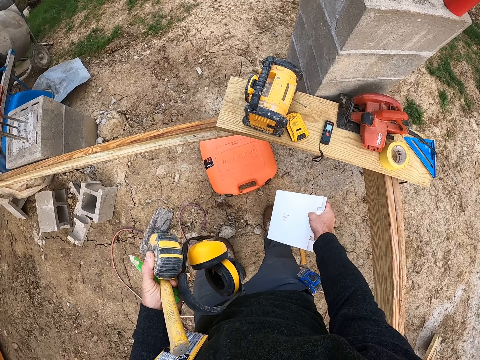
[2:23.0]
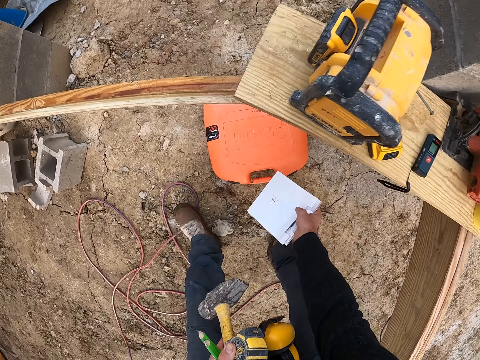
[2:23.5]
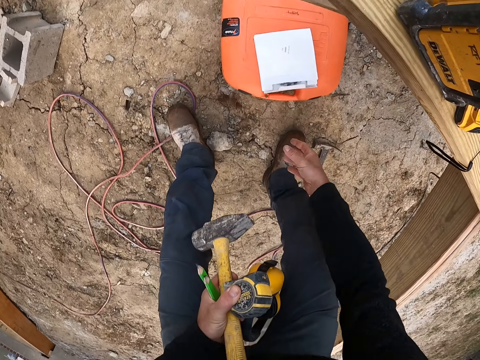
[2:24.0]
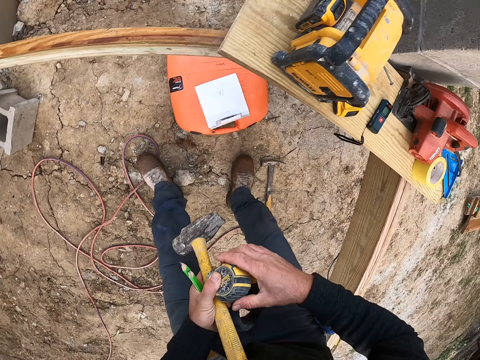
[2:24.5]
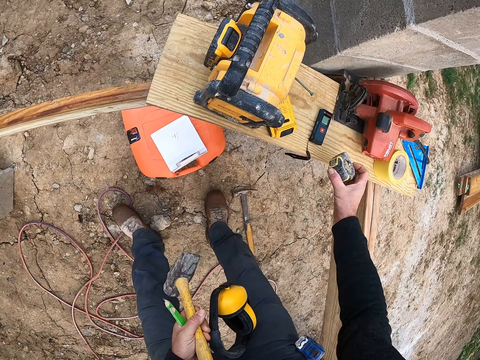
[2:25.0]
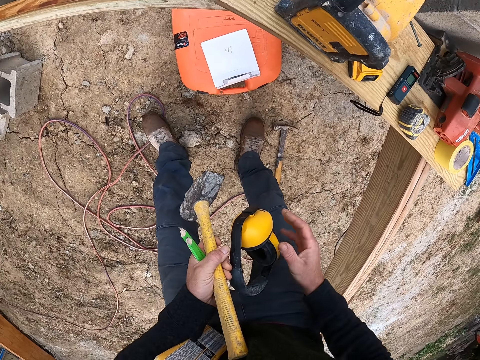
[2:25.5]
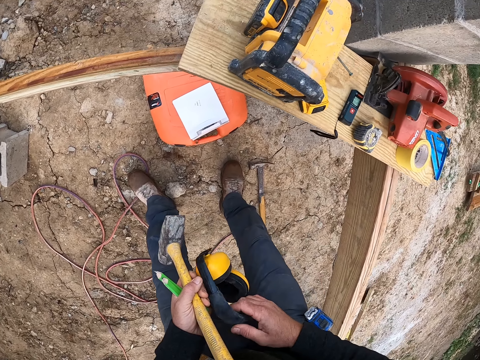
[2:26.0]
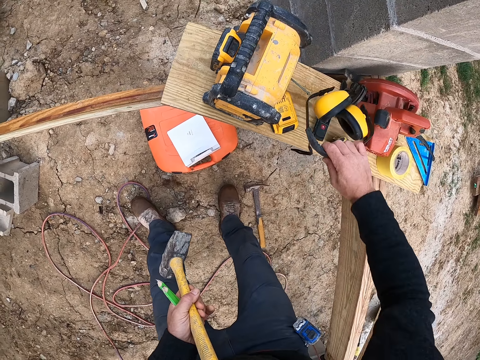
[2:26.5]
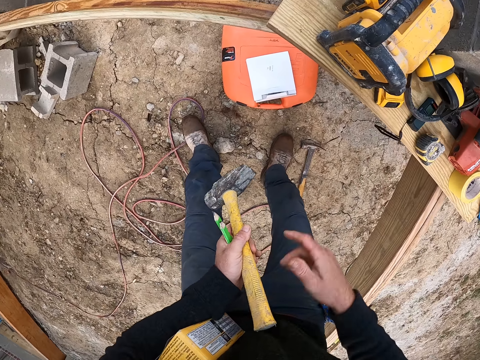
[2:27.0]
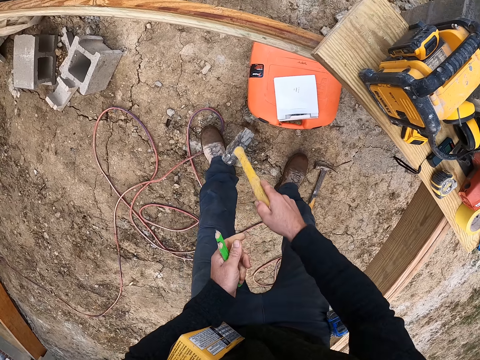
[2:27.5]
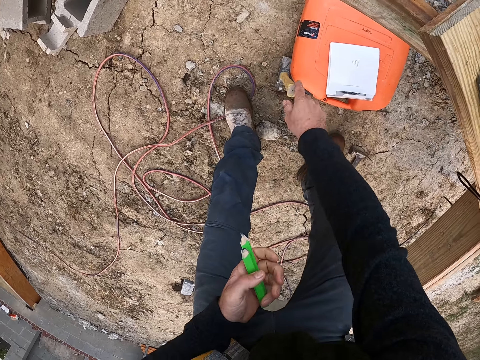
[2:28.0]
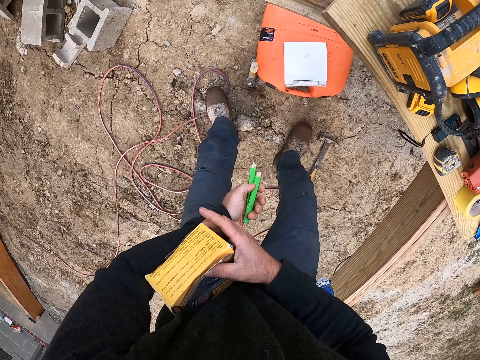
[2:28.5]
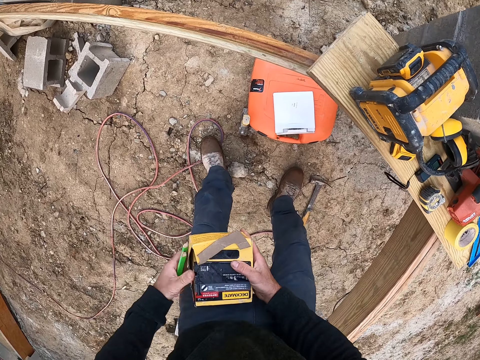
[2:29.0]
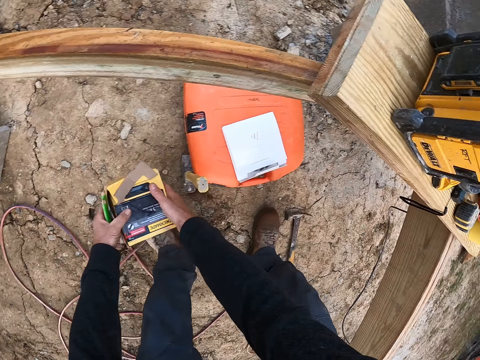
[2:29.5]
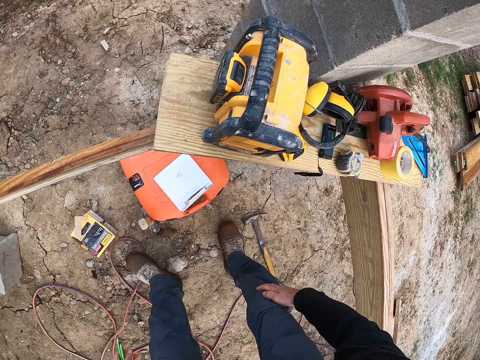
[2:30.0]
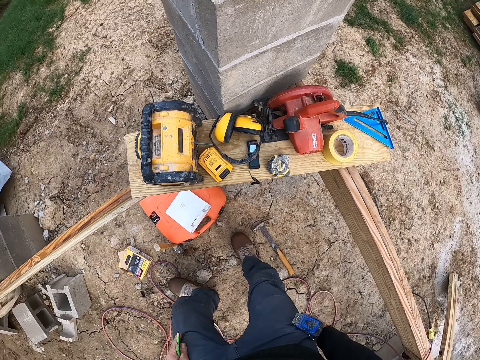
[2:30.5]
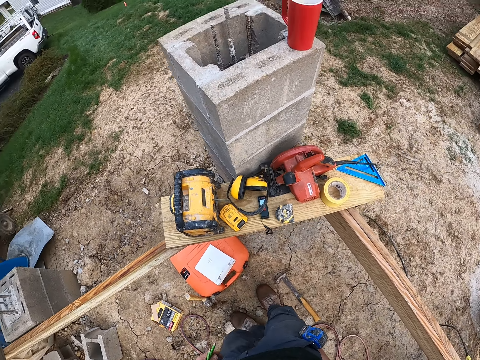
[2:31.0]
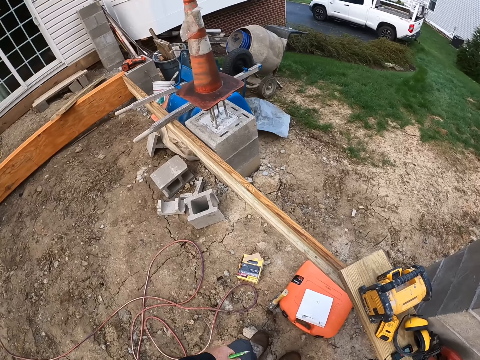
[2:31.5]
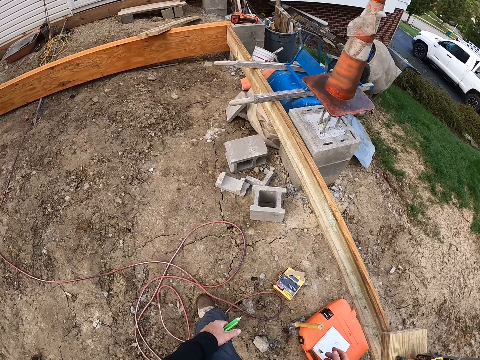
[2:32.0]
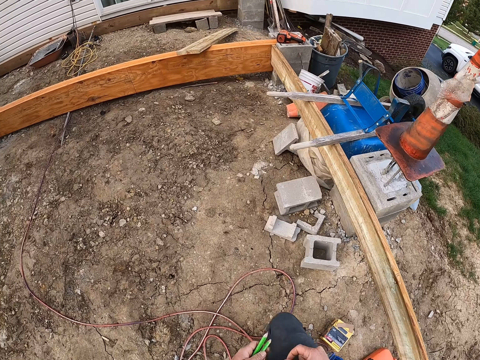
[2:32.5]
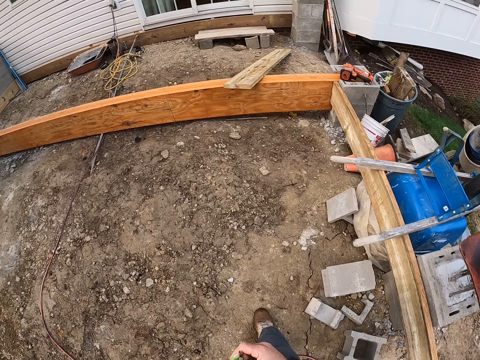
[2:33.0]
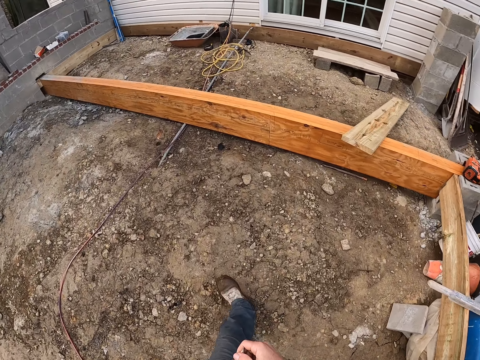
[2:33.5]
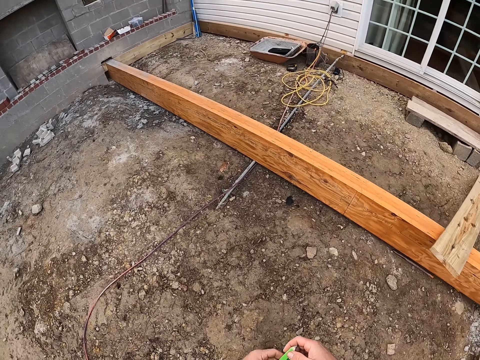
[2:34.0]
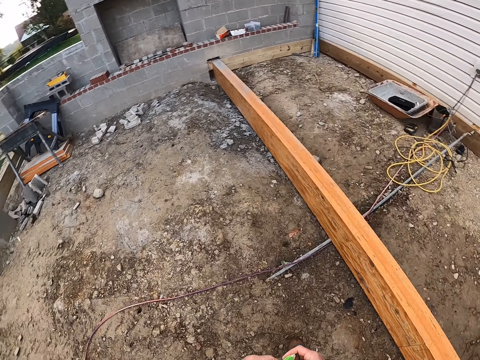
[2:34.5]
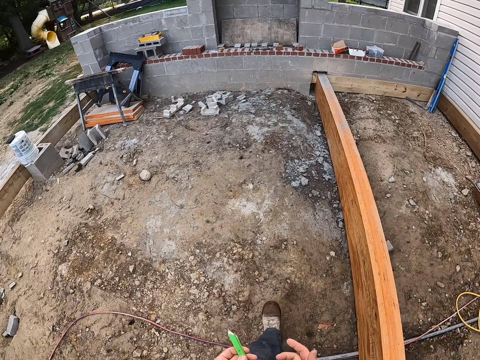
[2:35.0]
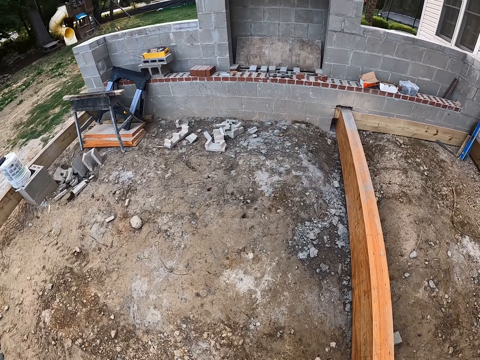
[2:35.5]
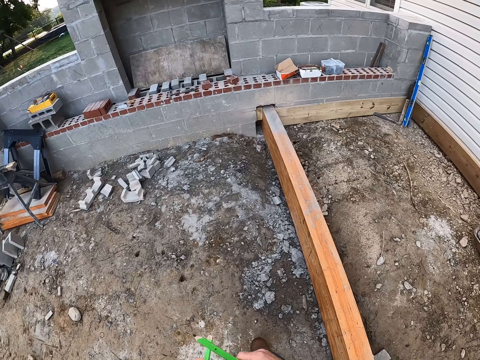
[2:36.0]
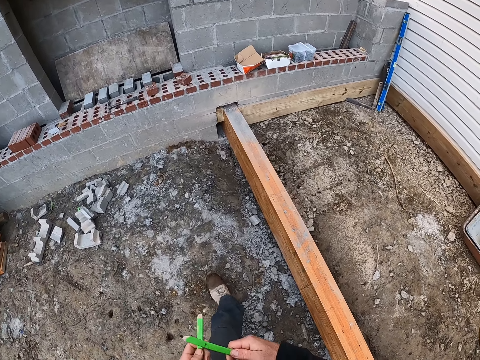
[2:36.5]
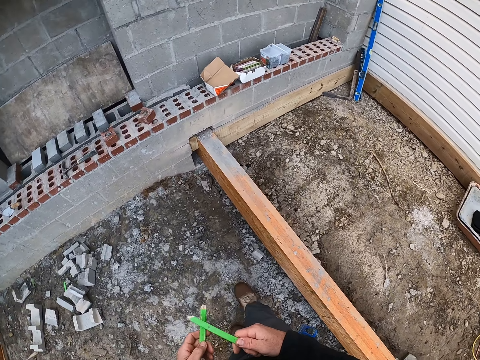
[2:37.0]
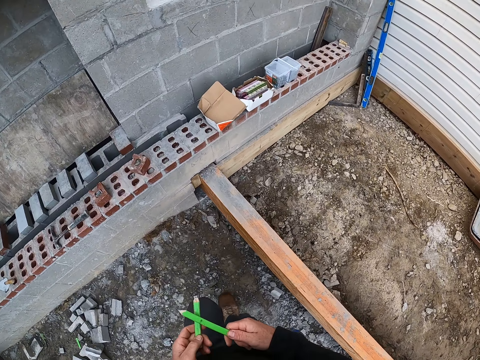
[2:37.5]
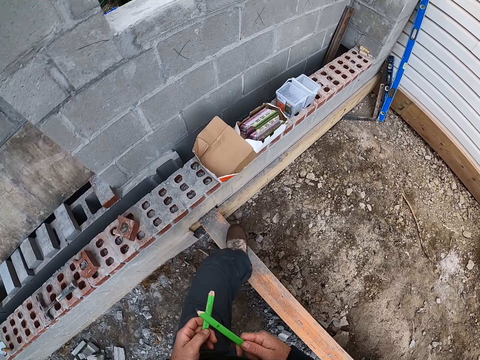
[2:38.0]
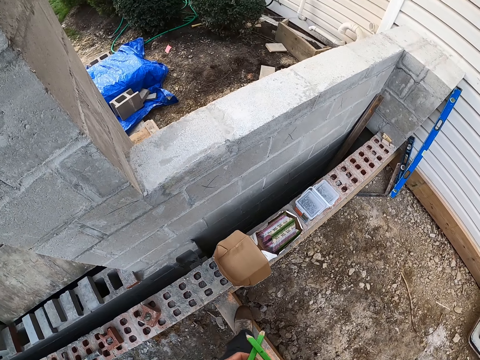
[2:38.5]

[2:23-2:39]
The camera wearer drops all the objects in his hands in different positions close to each other. He puts something on the tool box. He puts the tape measure on the piece of wood and puts the headphone on the piece of wood. He puts the hammer on the ground and puts something on the ground. He walks on the ground to another part of the site. He hits the pens in his hands against each other.

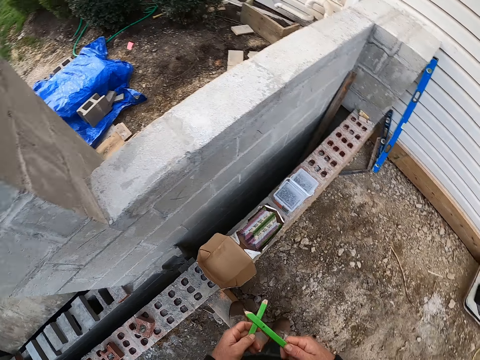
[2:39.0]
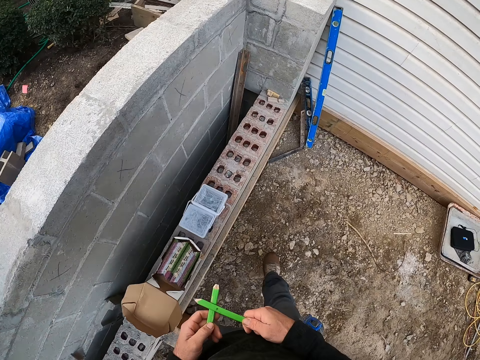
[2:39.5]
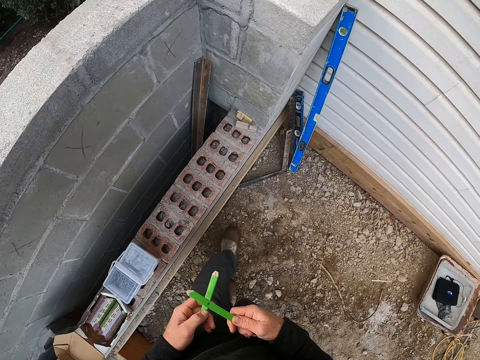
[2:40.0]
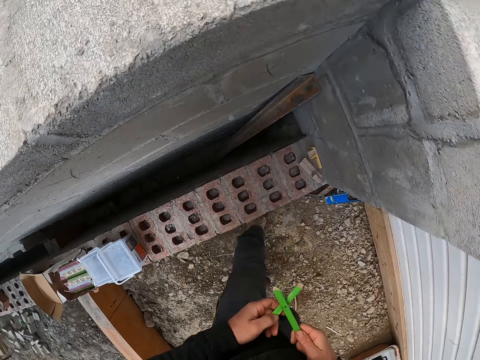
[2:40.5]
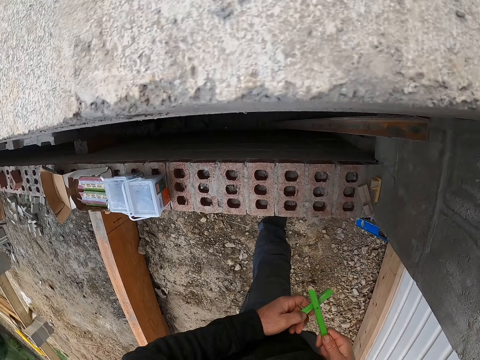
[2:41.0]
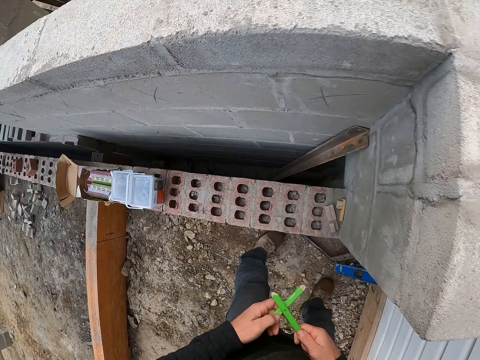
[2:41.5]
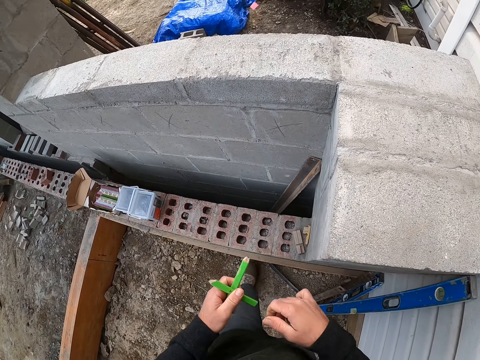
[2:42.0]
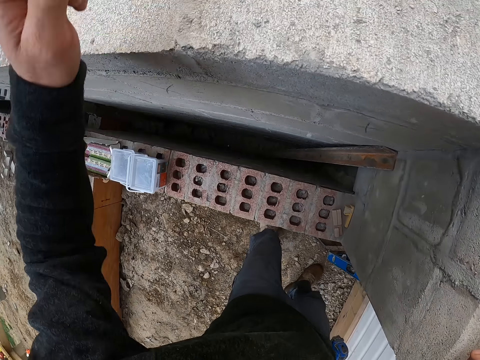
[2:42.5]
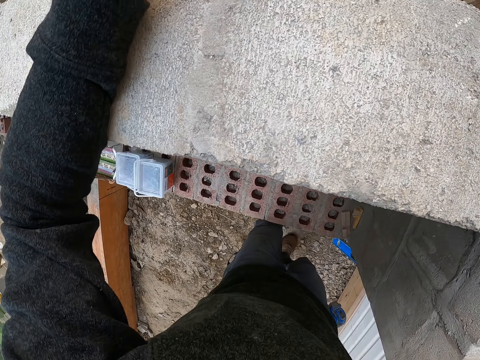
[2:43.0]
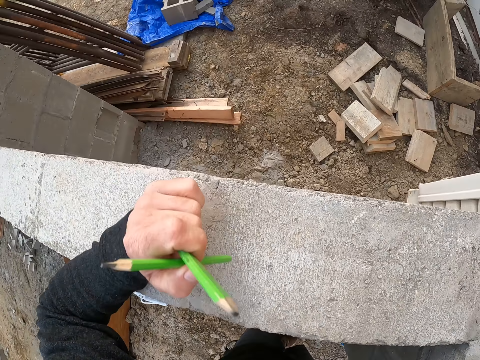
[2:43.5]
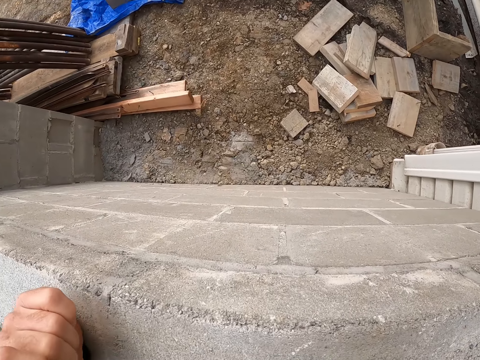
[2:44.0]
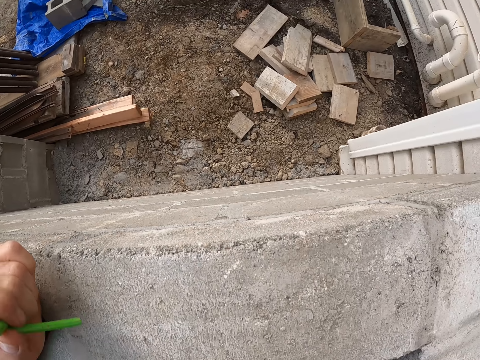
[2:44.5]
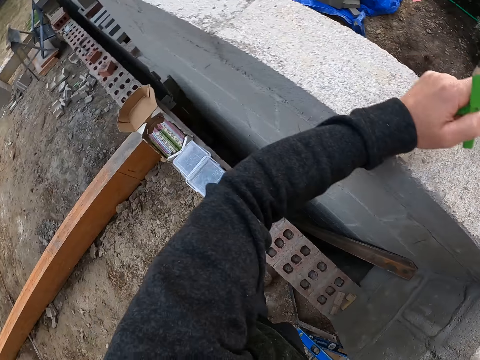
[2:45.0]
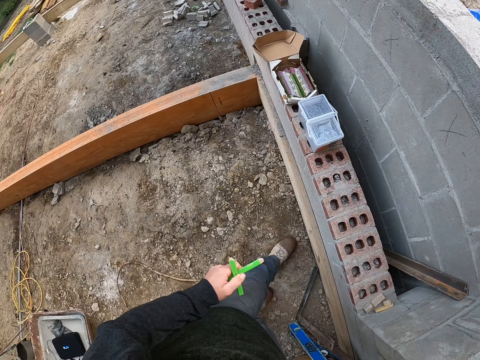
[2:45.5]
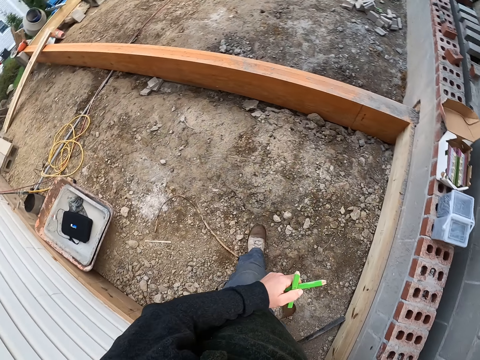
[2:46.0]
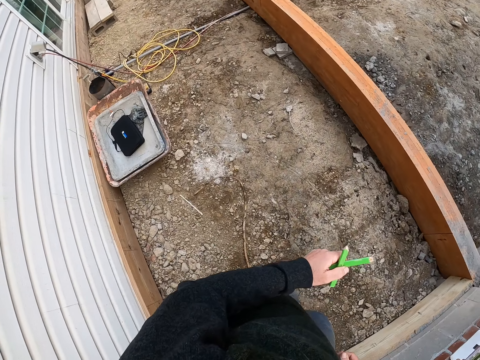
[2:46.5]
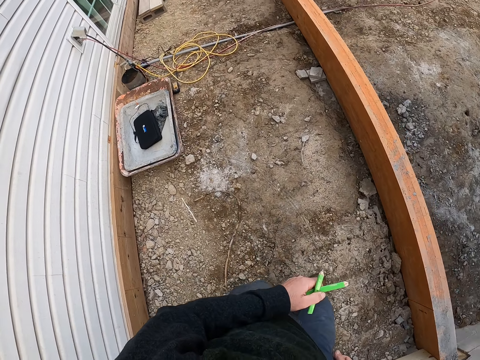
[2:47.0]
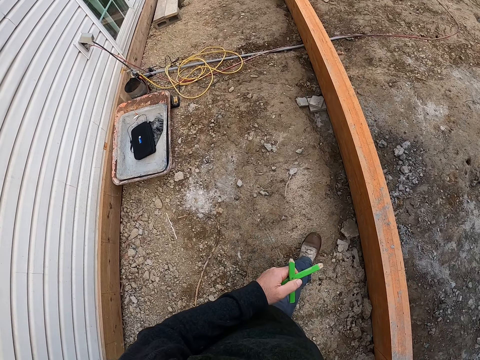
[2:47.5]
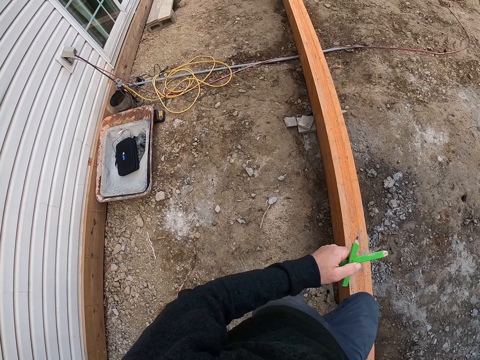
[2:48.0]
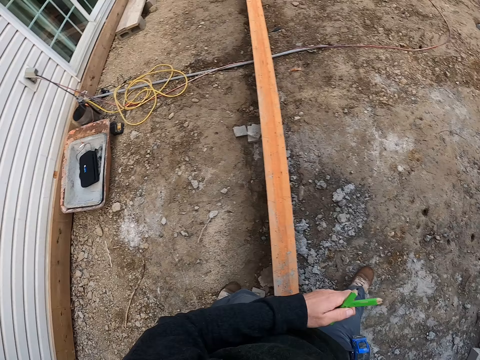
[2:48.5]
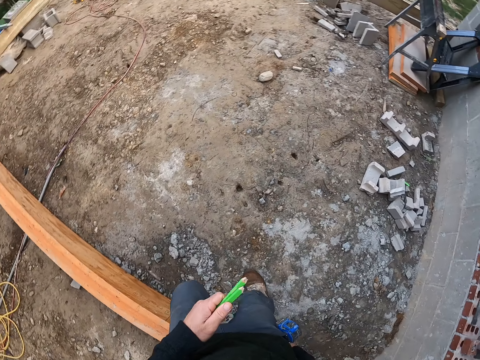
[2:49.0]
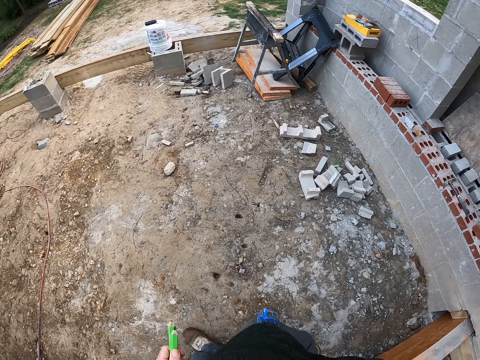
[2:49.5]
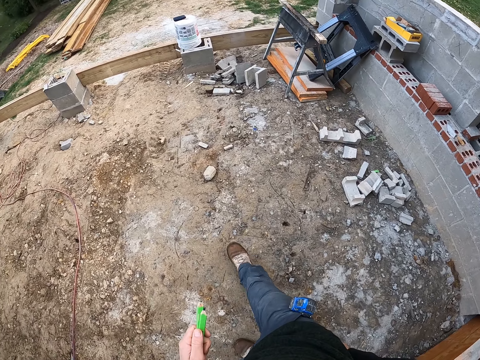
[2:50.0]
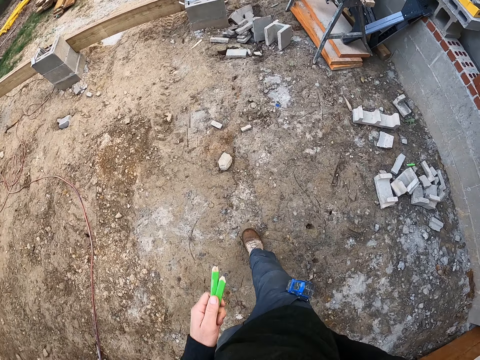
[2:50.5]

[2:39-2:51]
The camera wearer passes the pens in his right hand to his left hand. He places his left hand on a brick. He stands on the ground. He walks on the ground to another part of the site.
